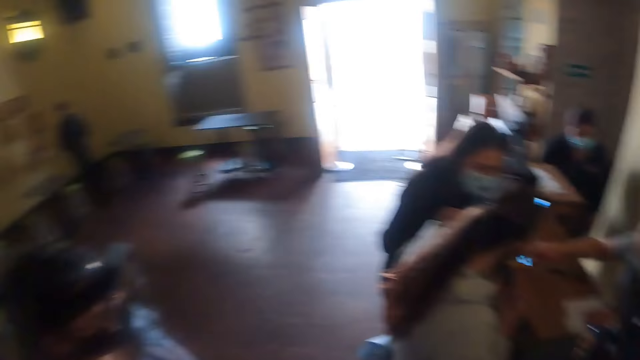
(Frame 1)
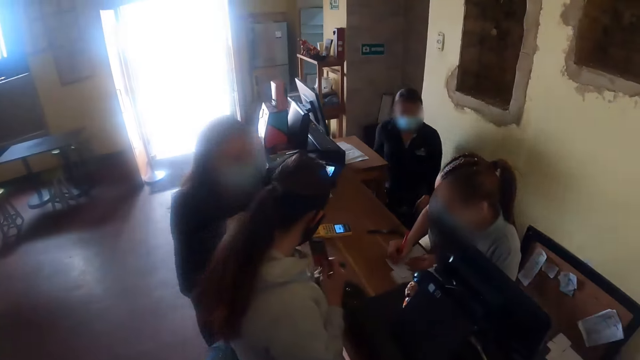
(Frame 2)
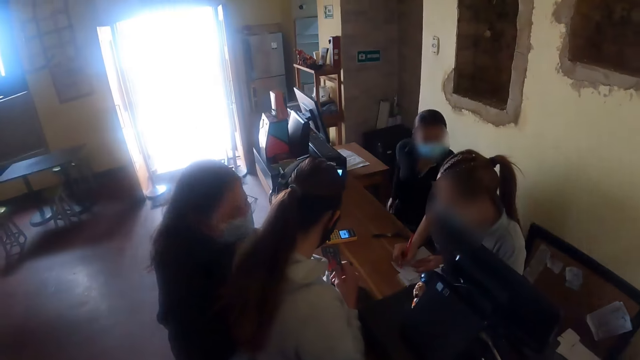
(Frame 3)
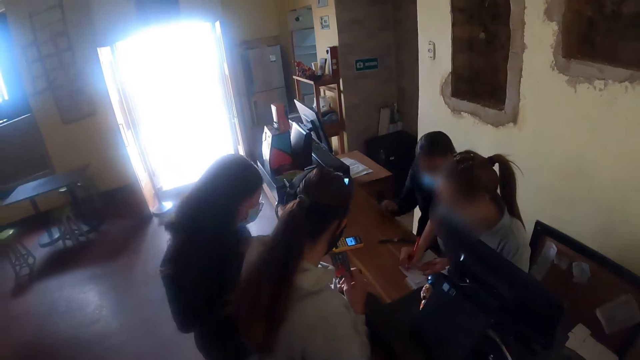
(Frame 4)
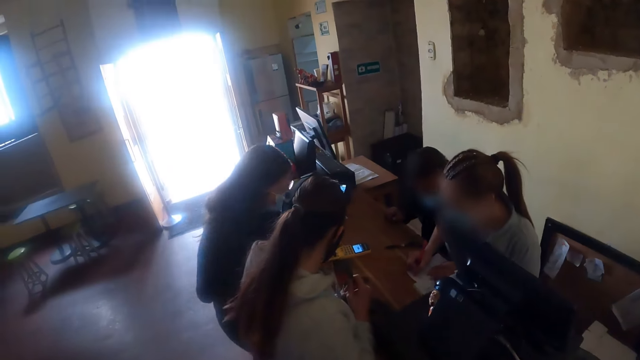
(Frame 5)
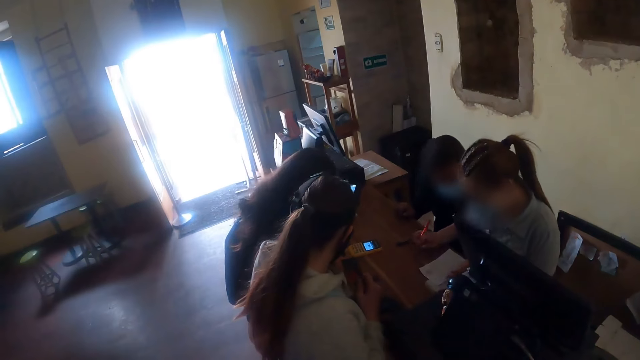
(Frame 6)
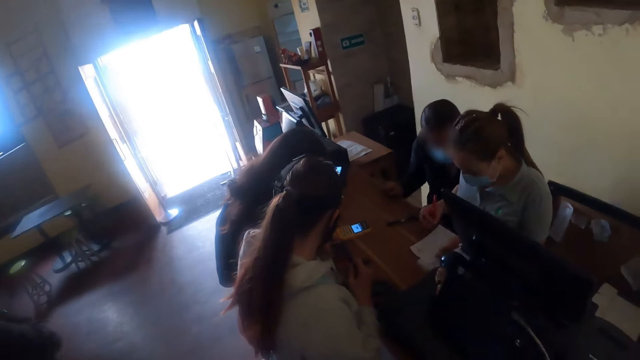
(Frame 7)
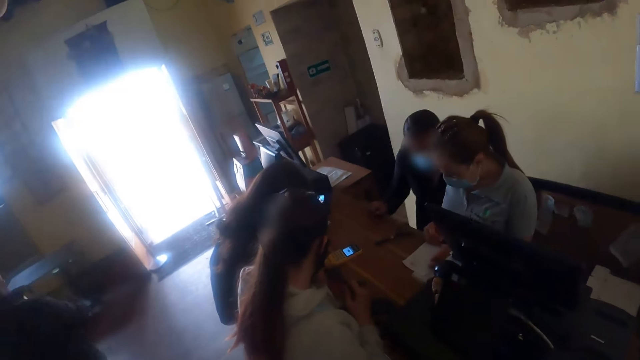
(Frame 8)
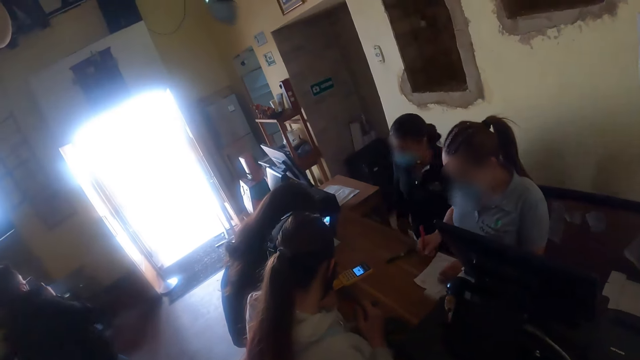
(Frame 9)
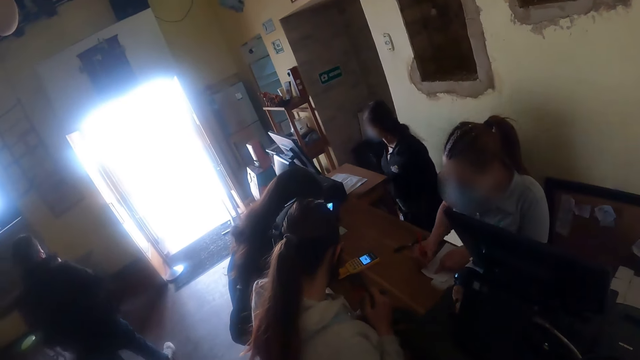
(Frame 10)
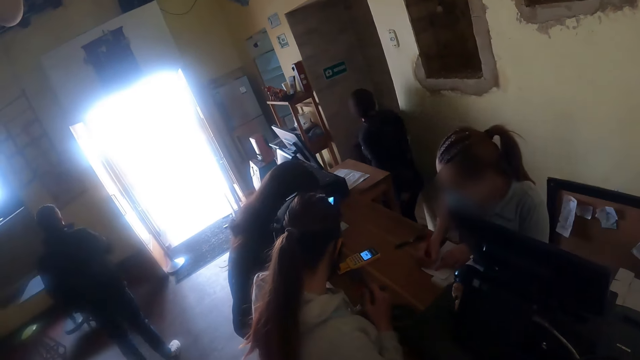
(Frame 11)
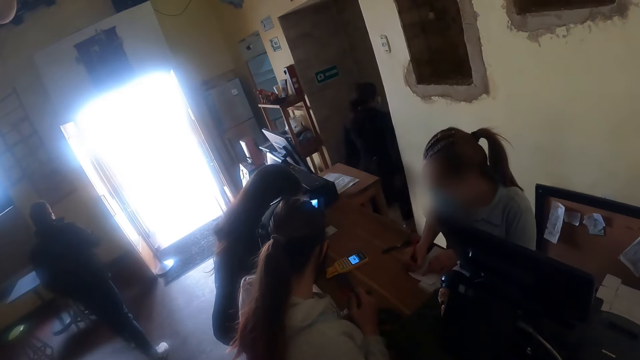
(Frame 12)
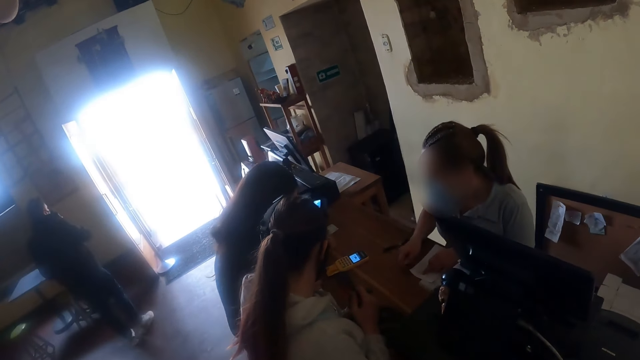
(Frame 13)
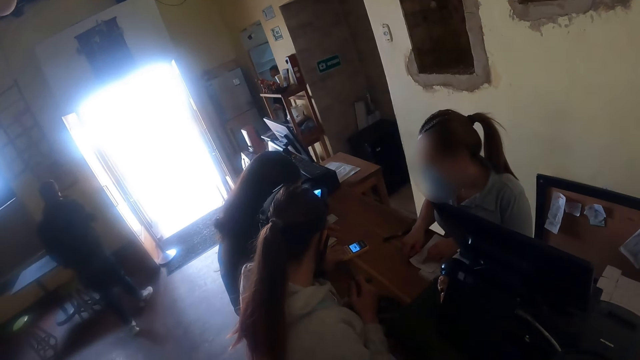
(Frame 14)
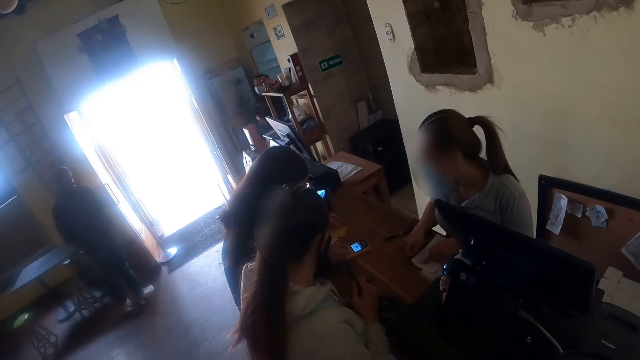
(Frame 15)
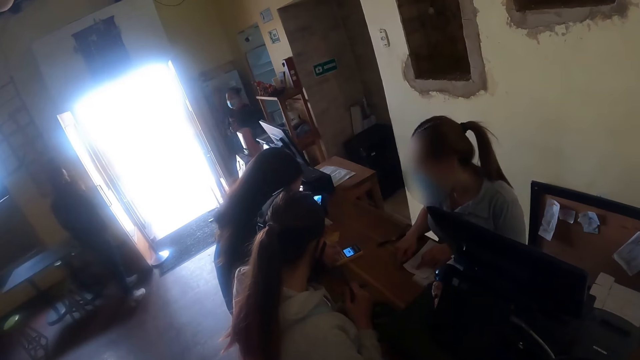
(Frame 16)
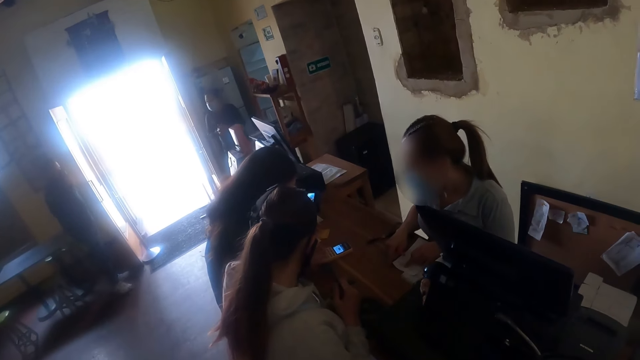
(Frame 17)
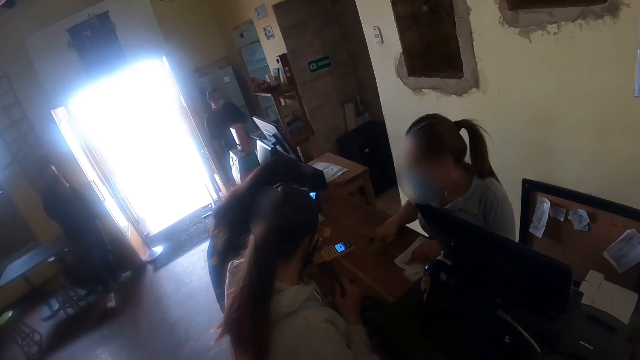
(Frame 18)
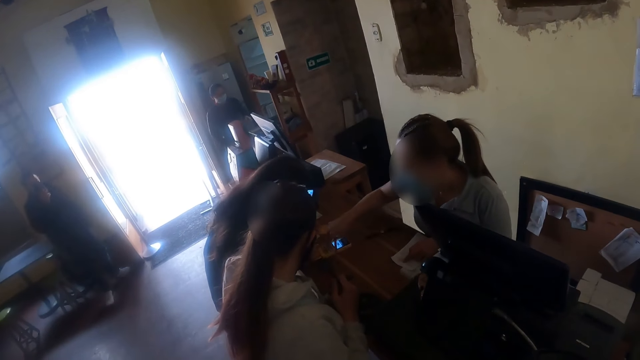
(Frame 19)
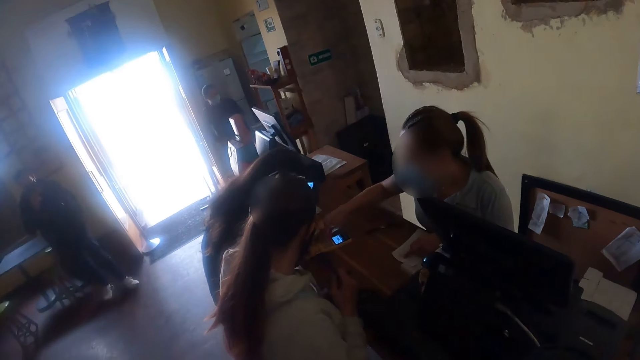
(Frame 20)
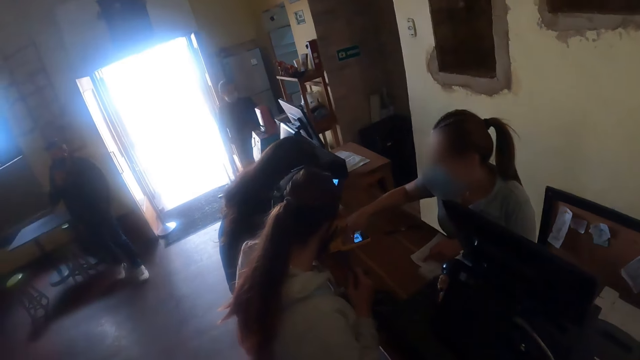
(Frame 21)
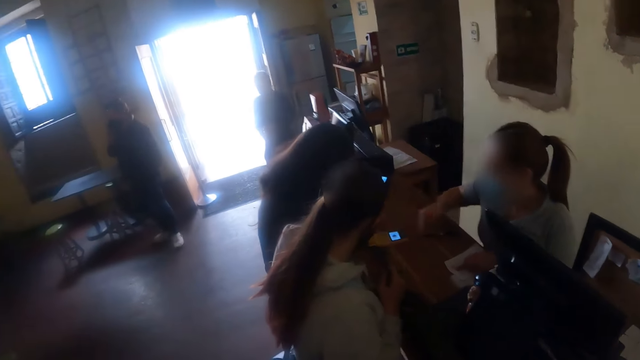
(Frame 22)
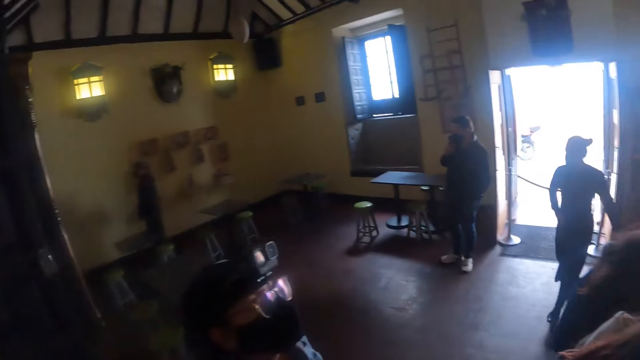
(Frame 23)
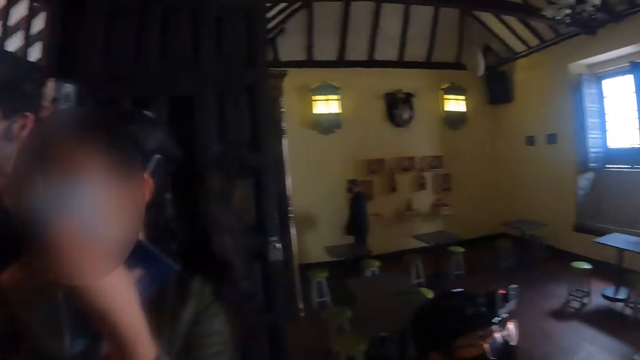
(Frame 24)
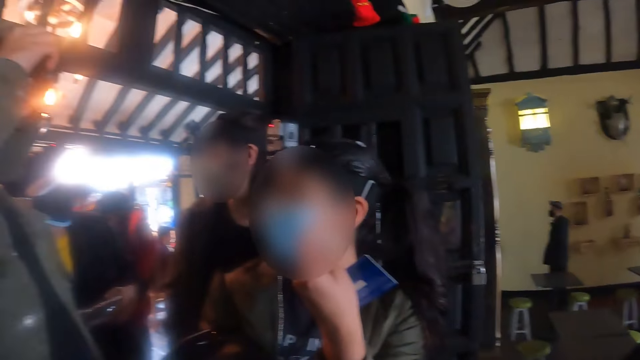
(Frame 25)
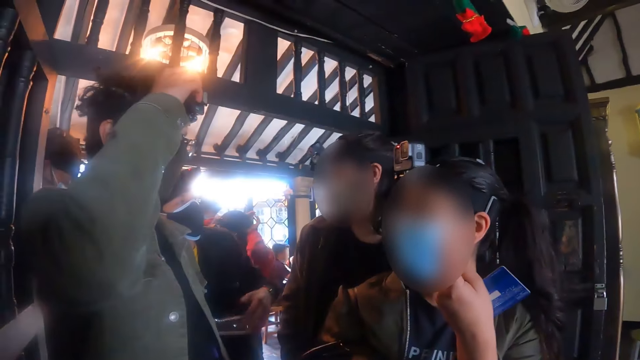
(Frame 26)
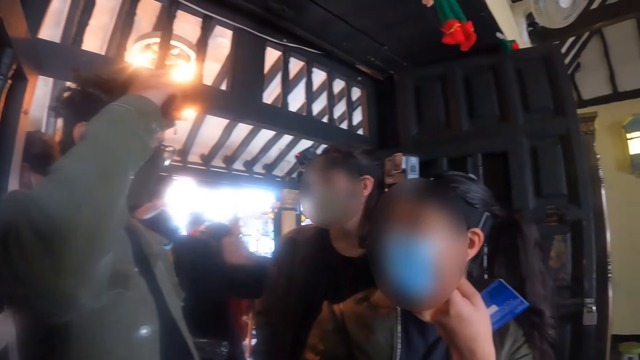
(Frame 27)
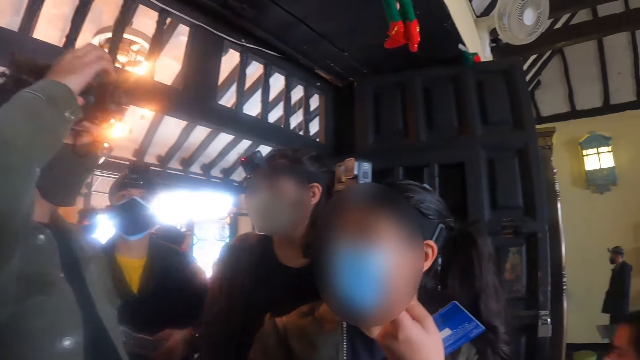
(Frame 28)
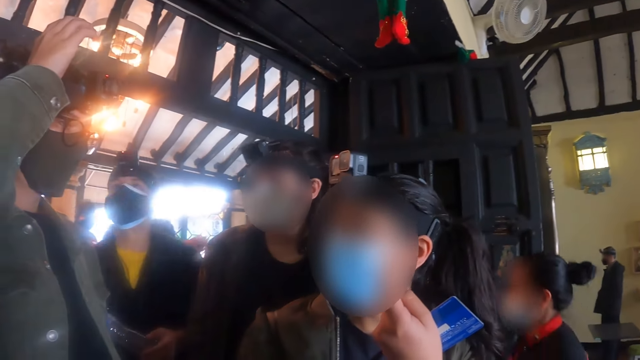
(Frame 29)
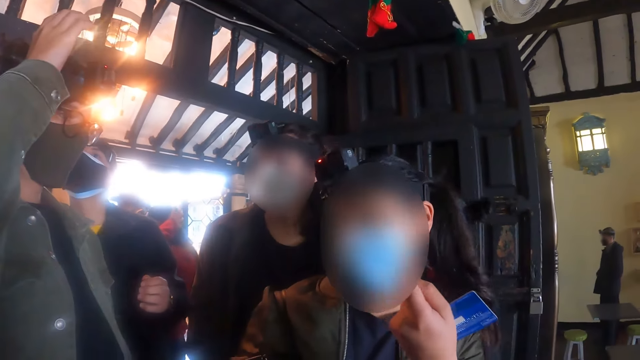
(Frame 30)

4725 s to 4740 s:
The camera wearer looks around.

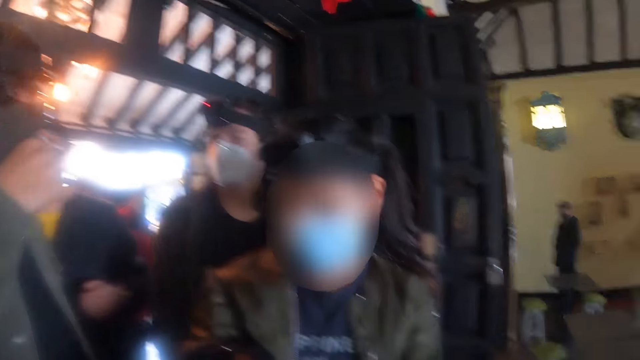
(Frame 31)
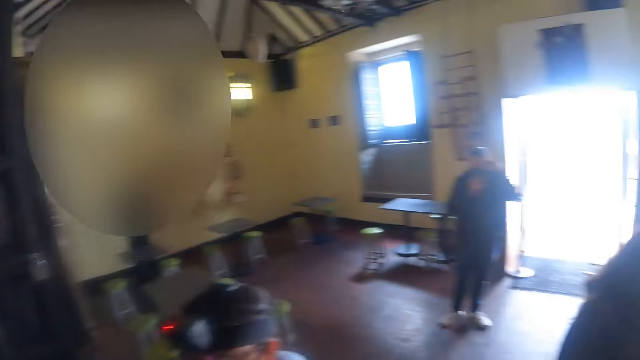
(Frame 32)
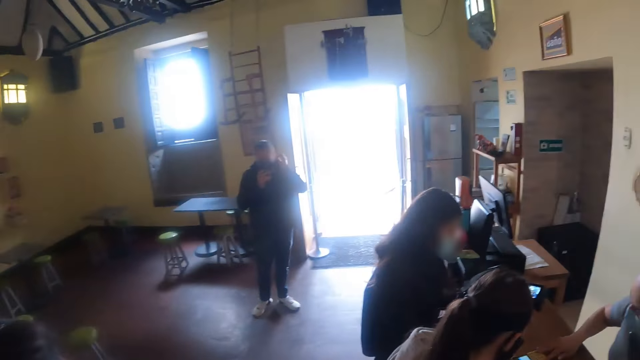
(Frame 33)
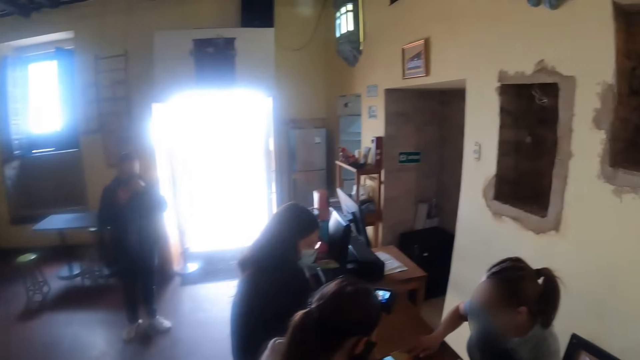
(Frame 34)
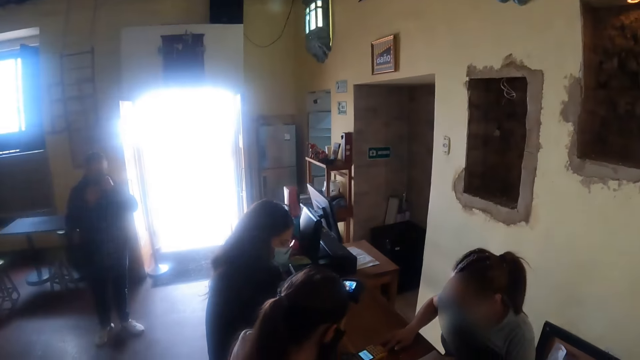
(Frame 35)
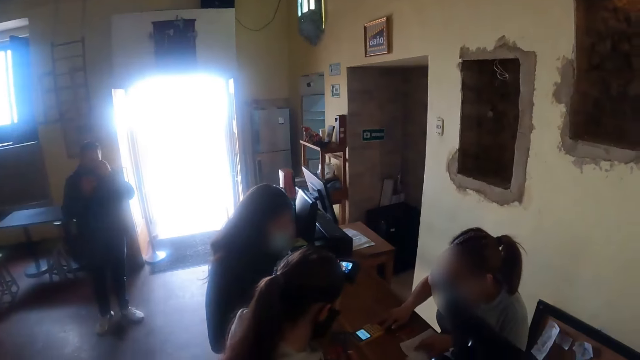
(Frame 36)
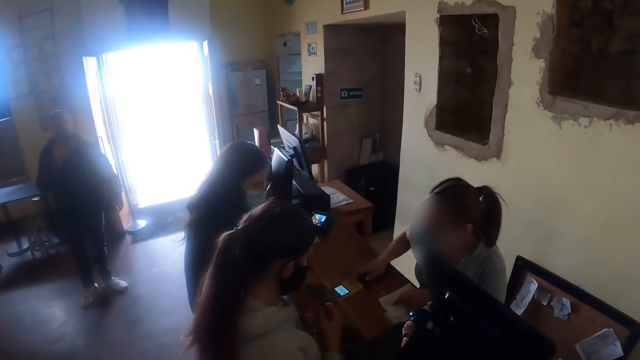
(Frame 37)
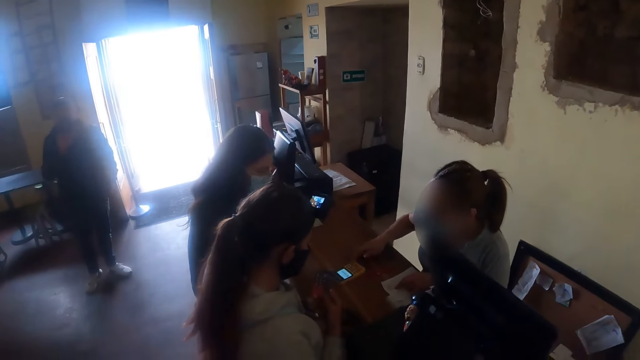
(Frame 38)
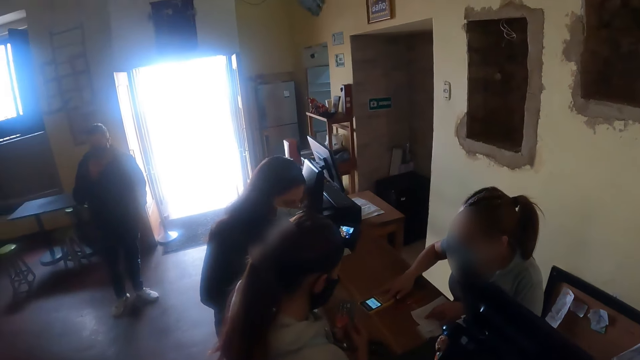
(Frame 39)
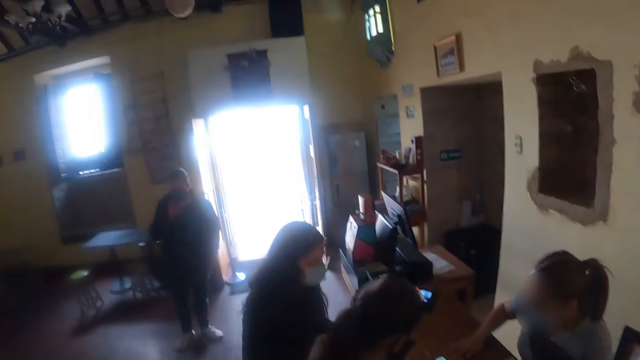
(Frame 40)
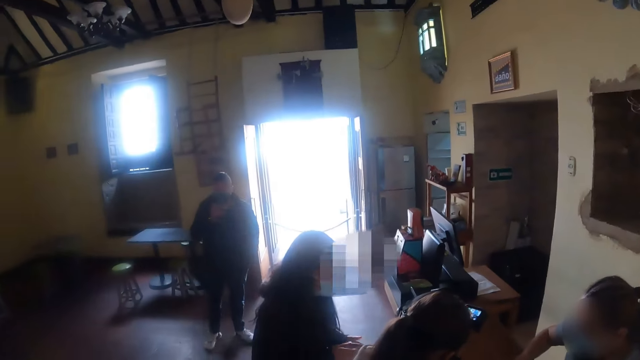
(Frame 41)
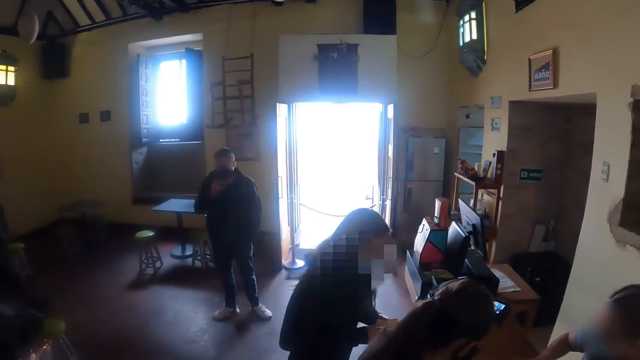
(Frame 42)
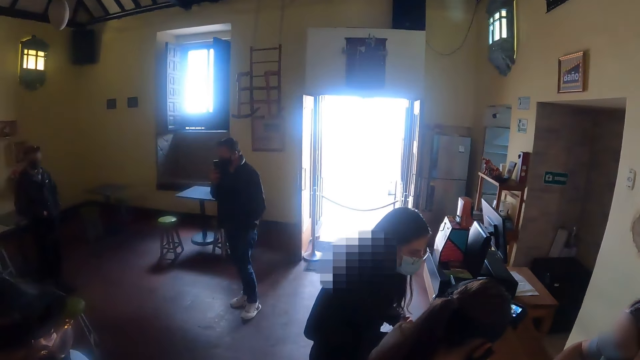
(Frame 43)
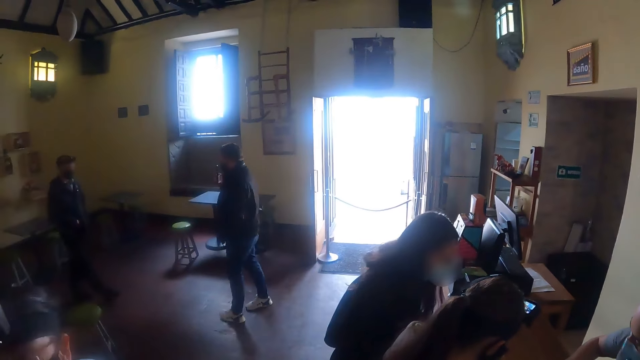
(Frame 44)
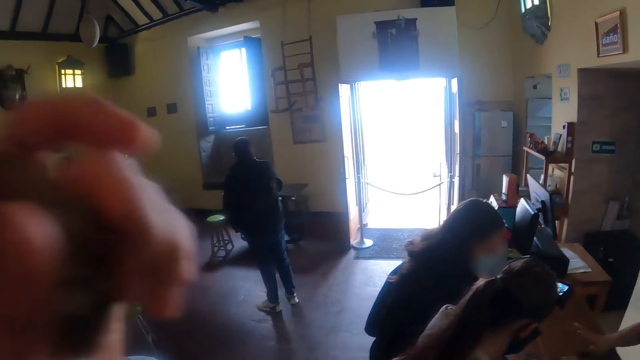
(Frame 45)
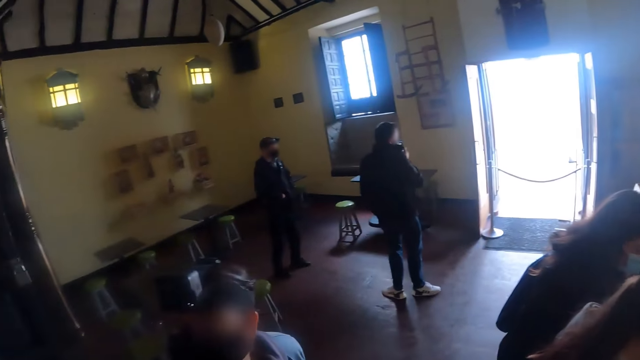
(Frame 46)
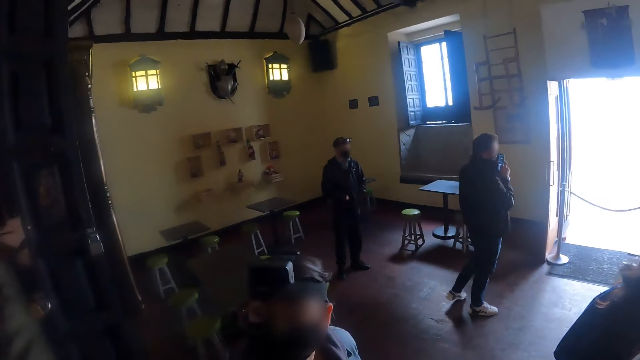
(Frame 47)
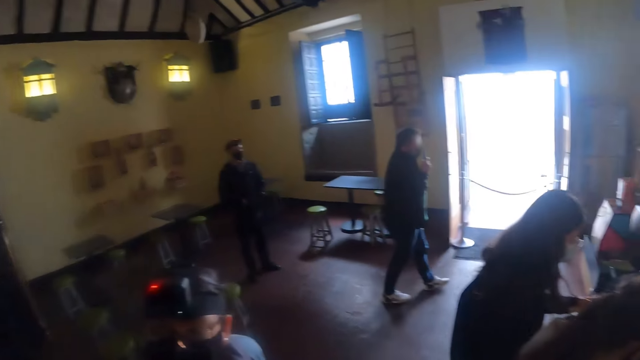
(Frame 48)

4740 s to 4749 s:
The camera wearer adjusts the camera. They look around.
